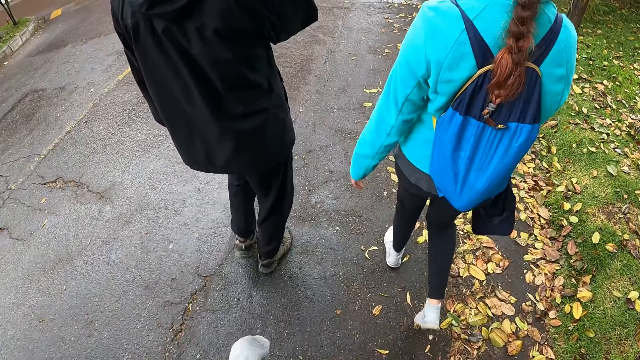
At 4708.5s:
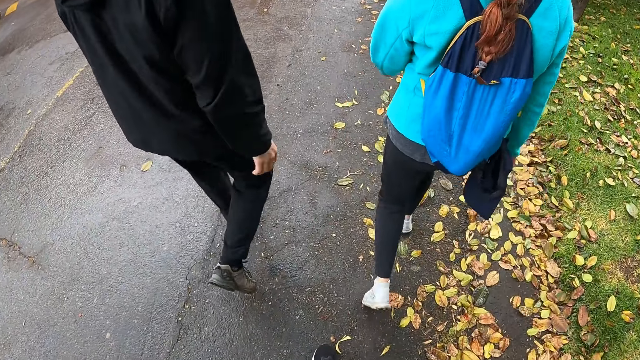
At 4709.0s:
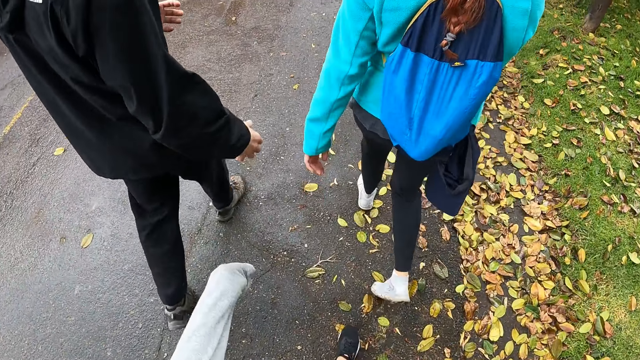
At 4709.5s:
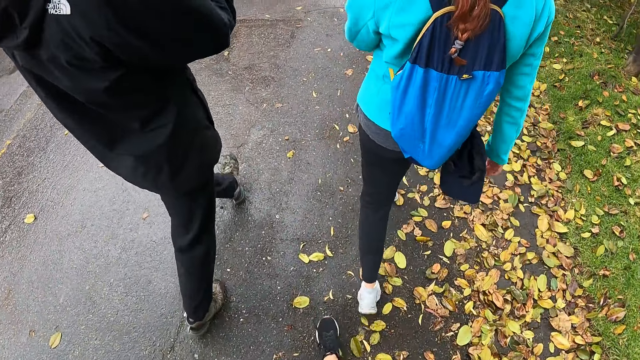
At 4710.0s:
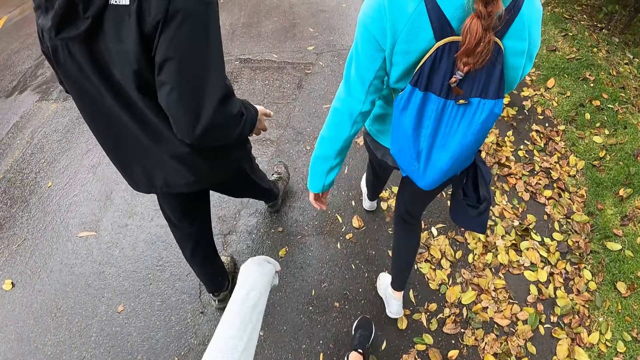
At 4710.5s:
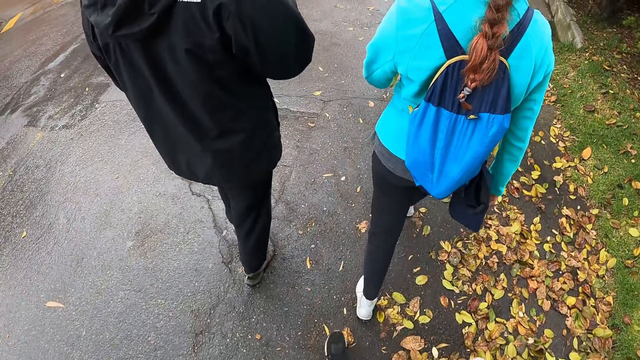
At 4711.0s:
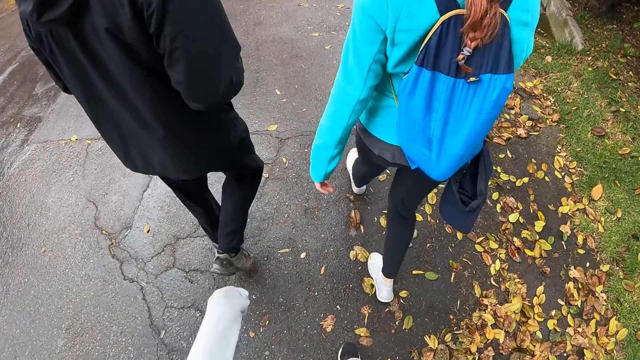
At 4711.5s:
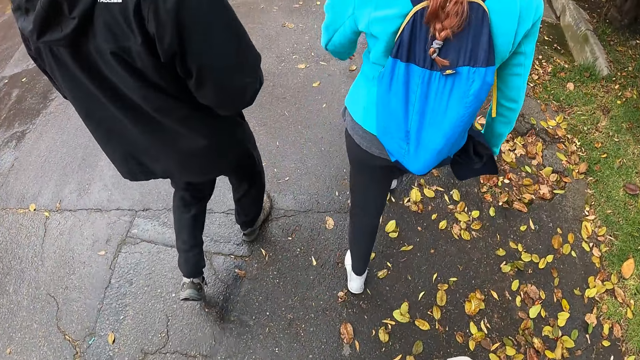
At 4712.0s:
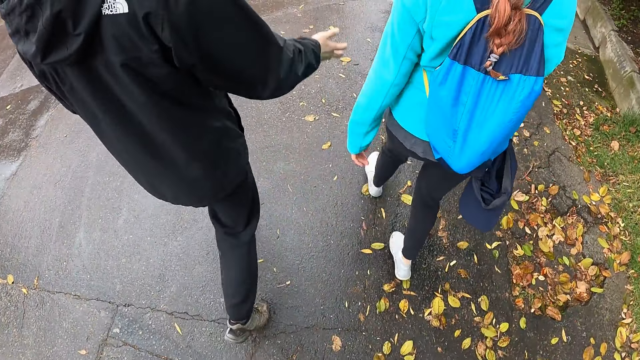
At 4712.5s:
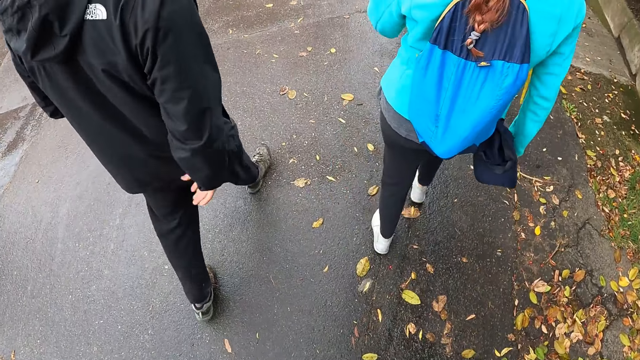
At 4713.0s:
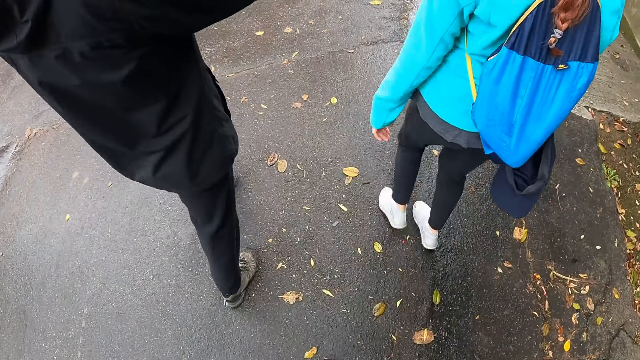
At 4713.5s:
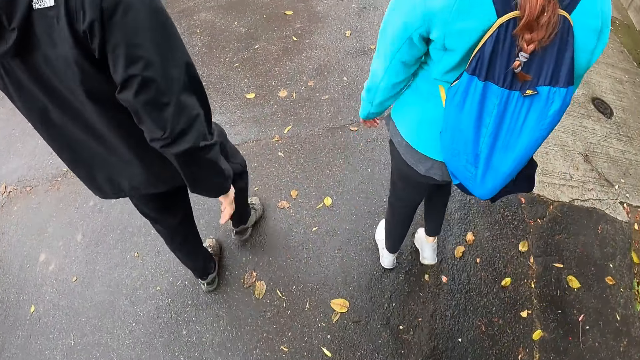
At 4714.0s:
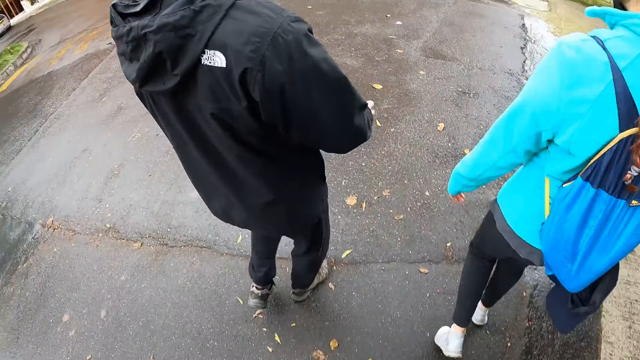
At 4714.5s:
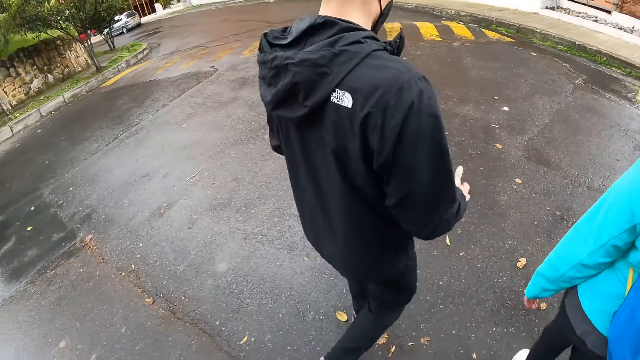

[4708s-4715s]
The man demonstrates with both hands.

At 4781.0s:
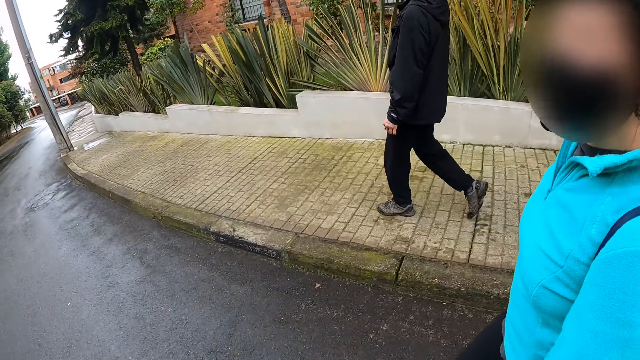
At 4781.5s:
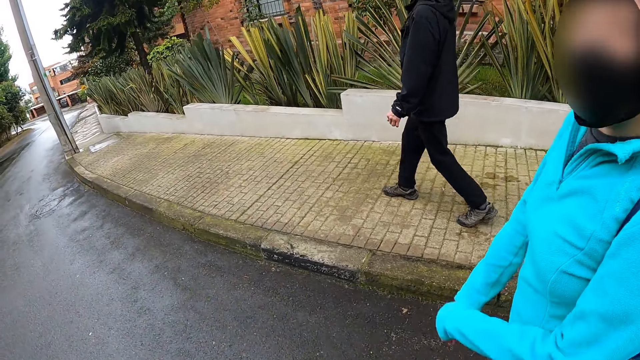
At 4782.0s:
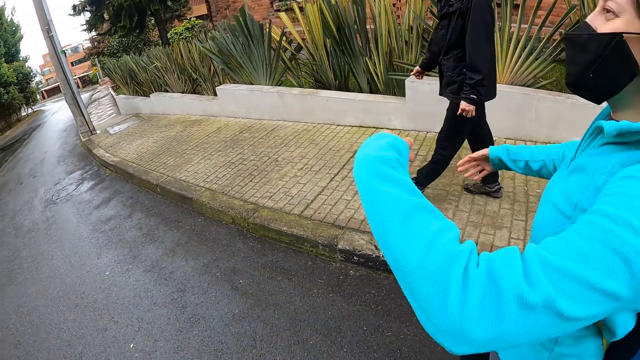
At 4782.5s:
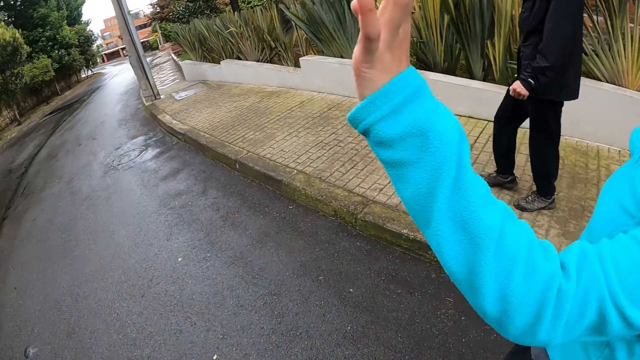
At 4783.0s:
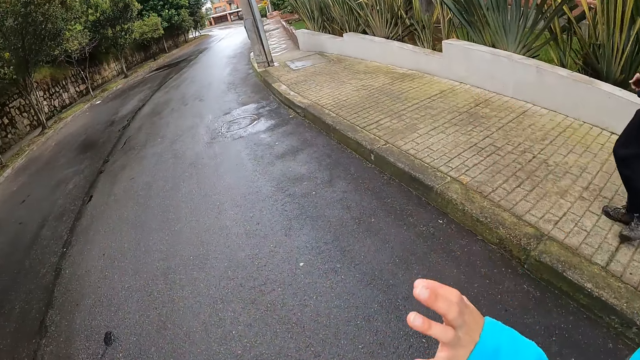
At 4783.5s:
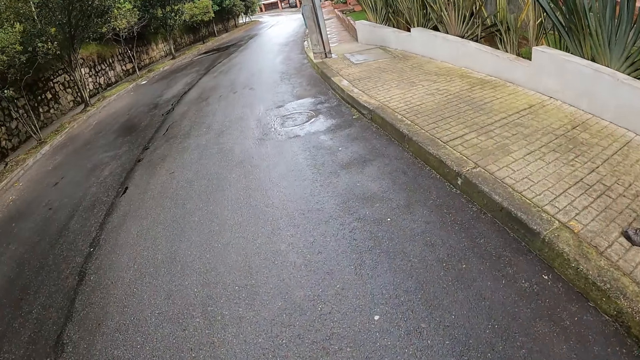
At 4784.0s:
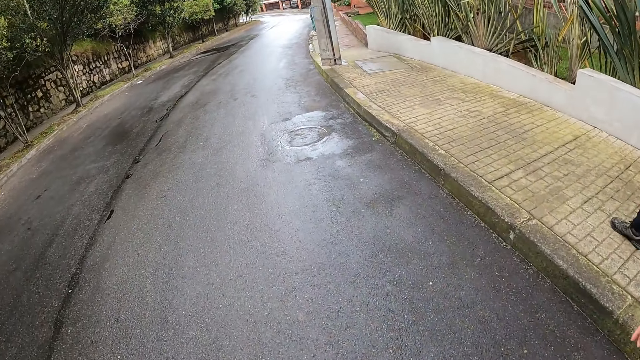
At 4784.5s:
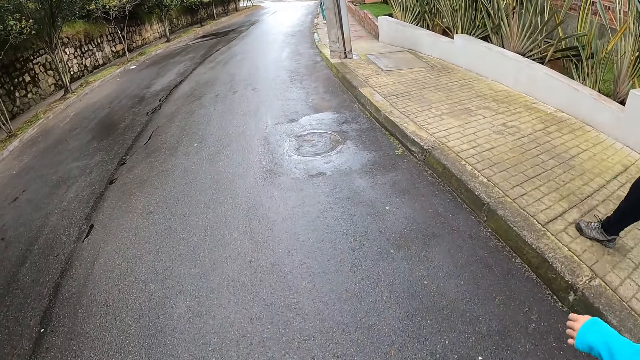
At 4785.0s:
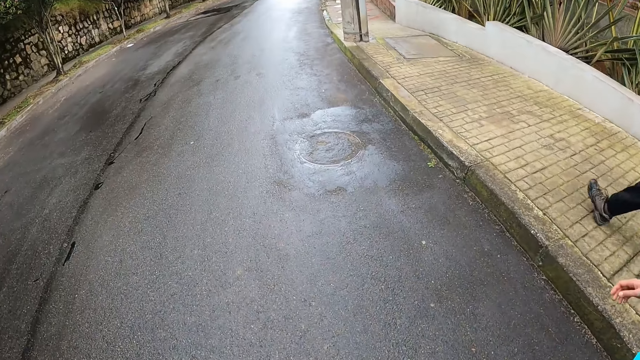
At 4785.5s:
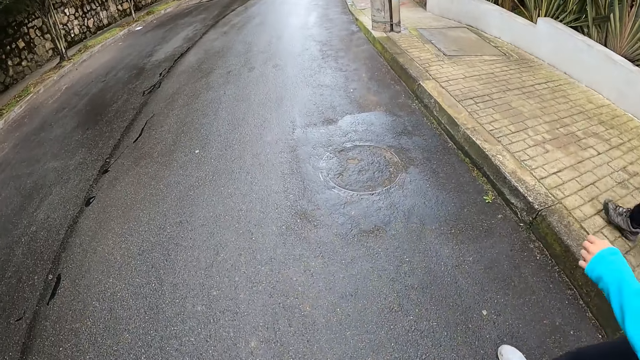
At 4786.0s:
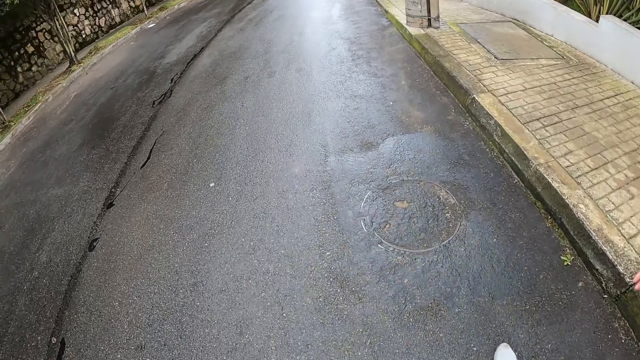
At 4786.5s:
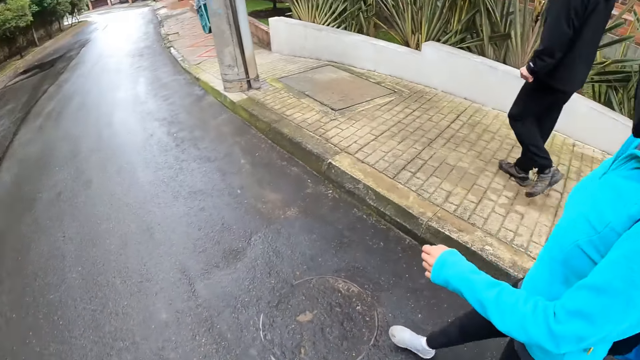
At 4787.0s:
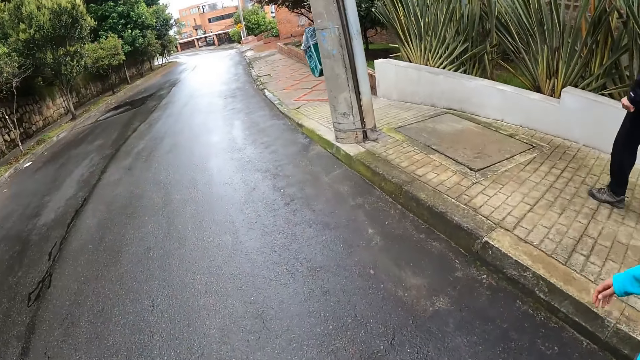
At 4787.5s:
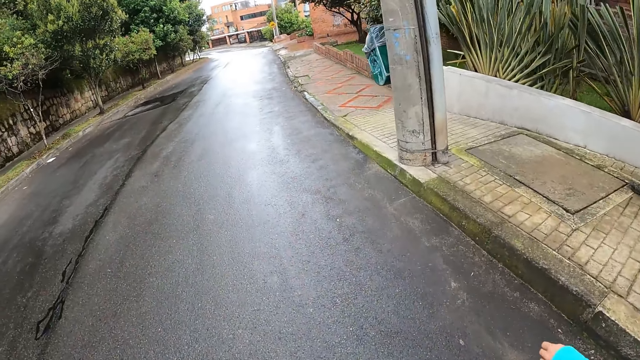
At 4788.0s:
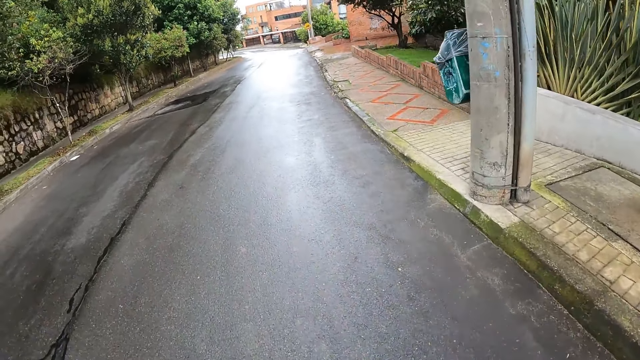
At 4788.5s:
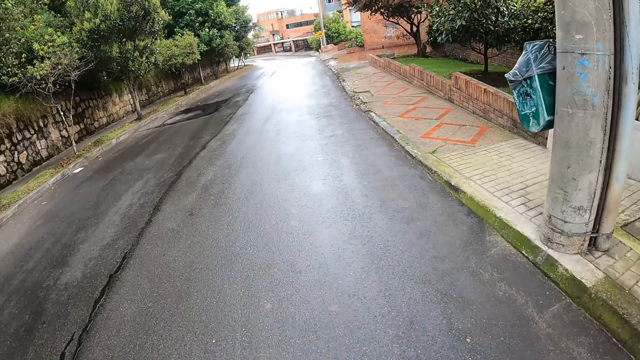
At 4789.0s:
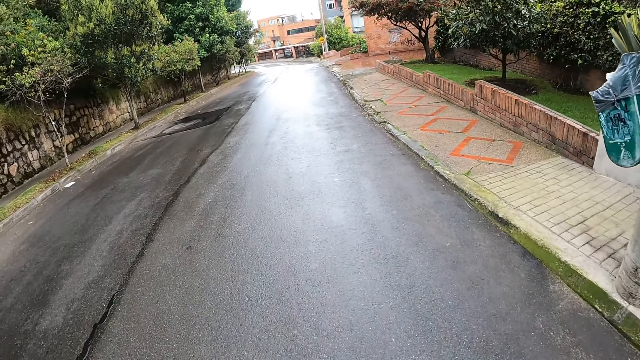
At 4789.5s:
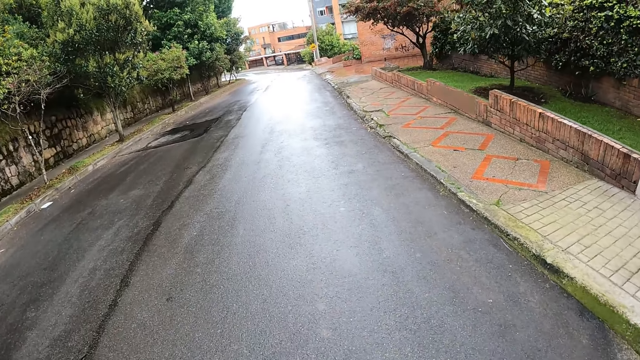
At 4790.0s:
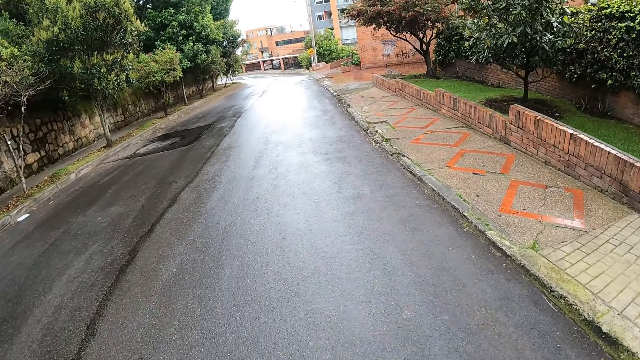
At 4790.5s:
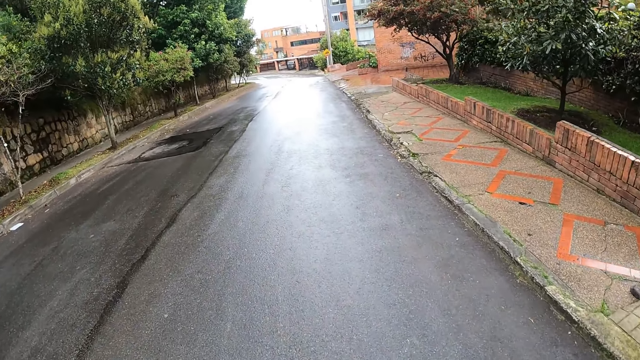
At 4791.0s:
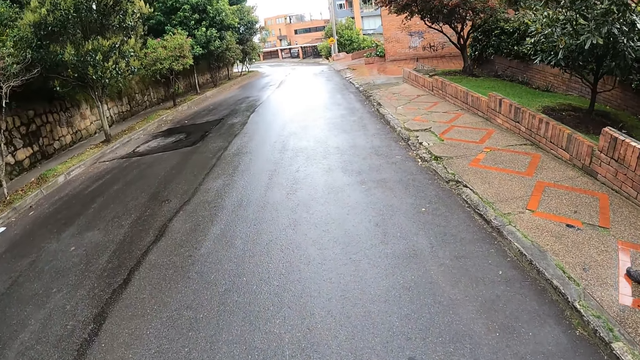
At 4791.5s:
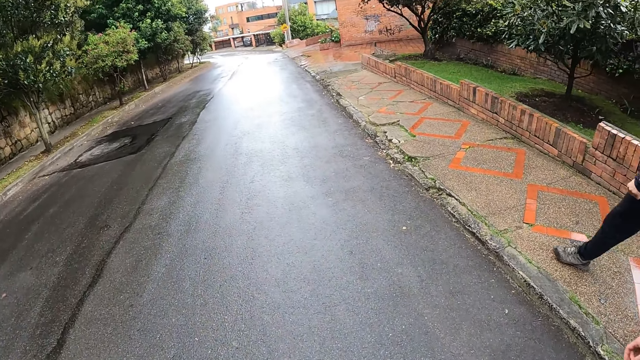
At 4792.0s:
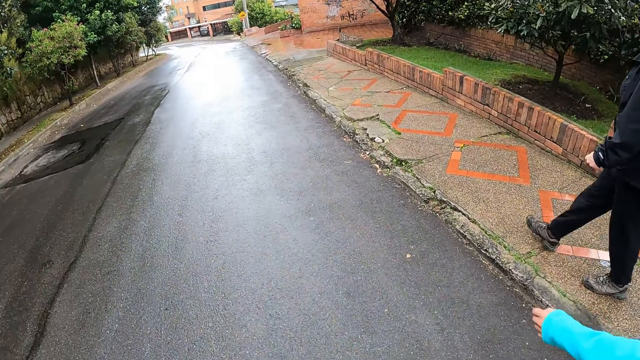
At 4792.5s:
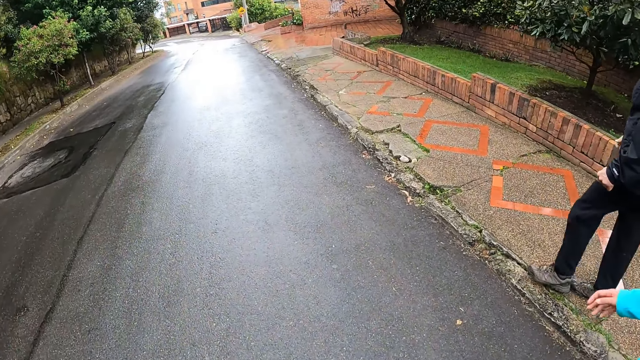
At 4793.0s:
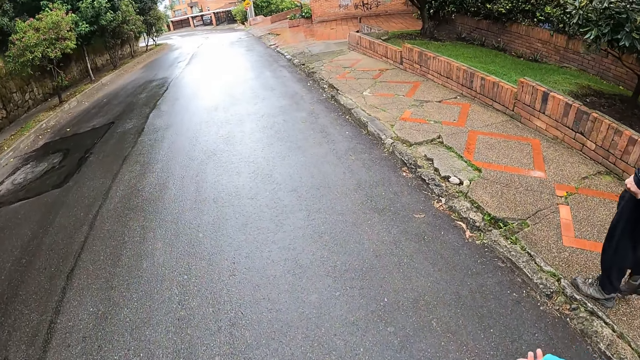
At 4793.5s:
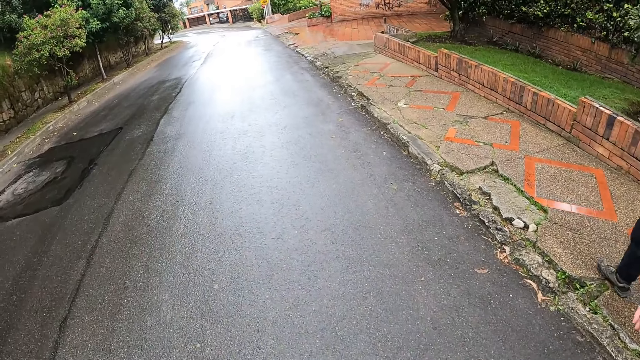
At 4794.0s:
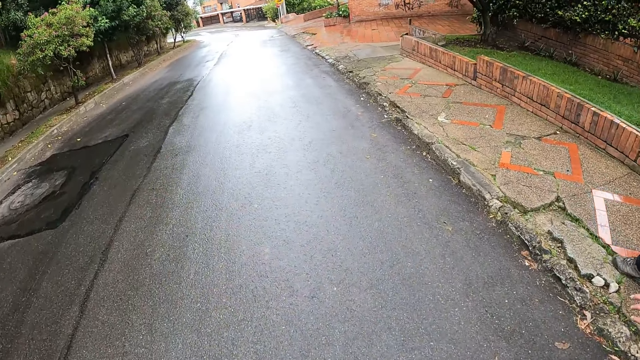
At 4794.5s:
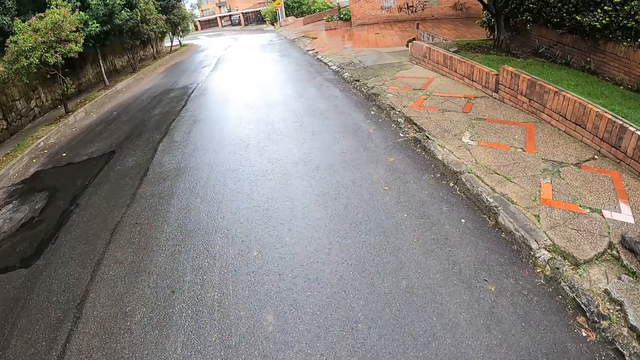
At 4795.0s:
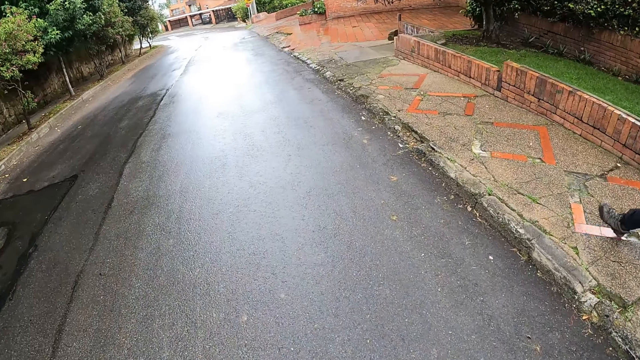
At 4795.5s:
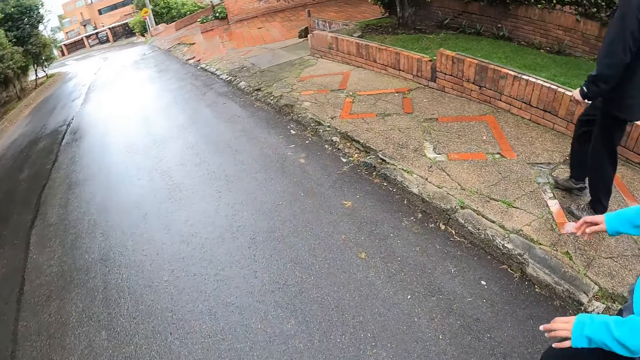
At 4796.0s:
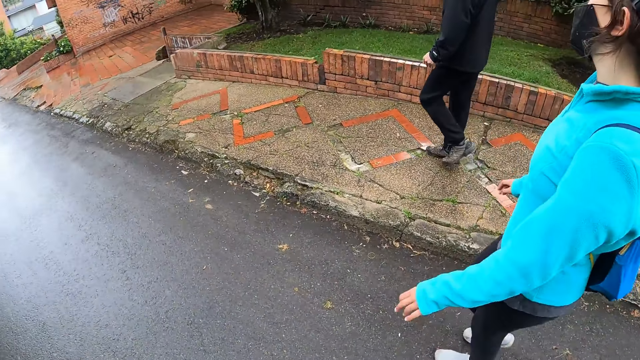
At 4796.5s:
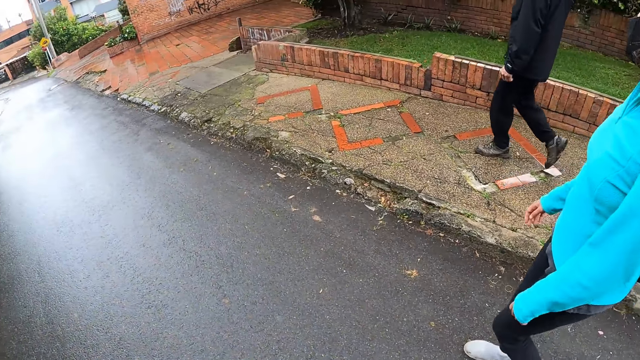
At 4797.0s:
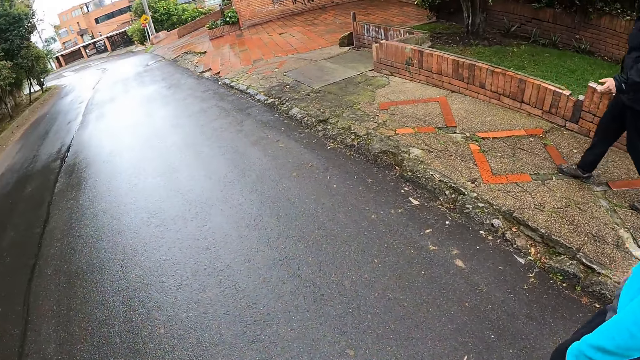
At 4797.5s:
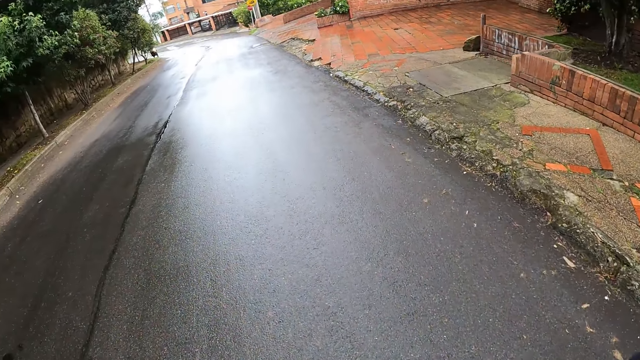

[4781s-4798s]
The woman waves both hands.
